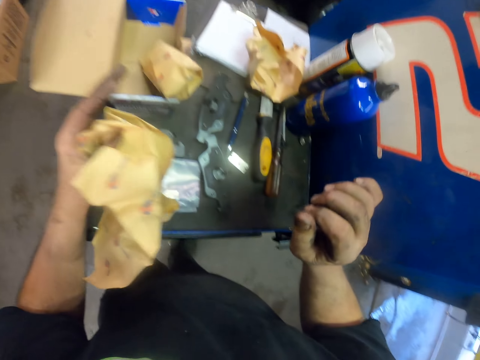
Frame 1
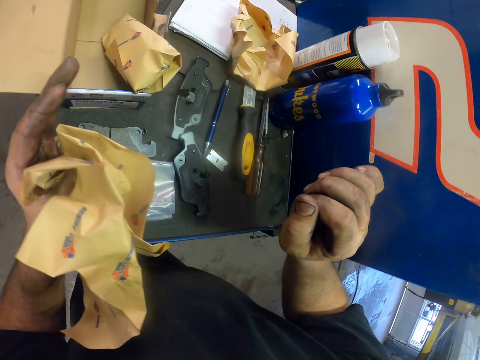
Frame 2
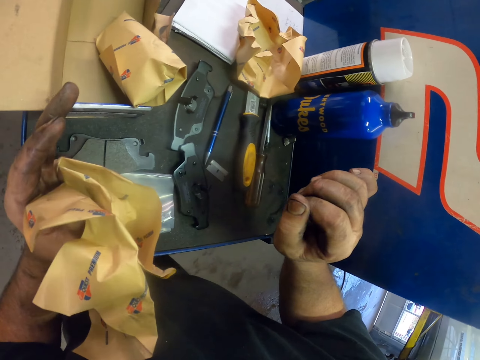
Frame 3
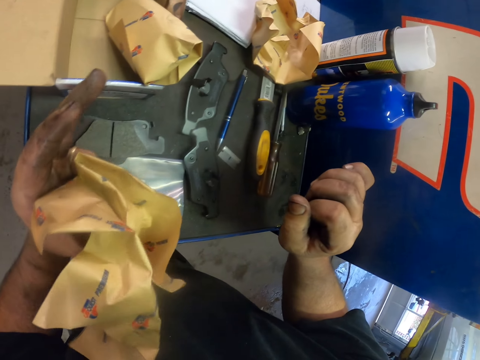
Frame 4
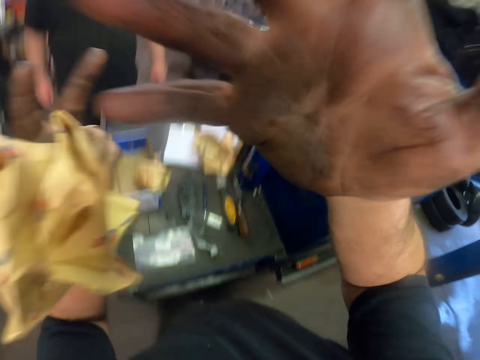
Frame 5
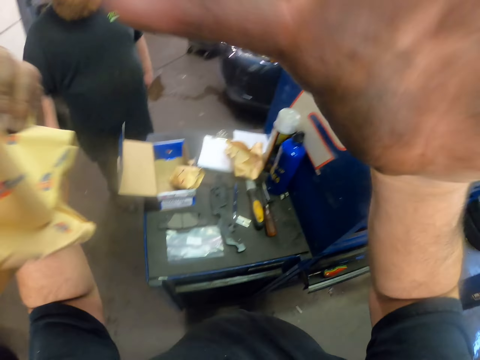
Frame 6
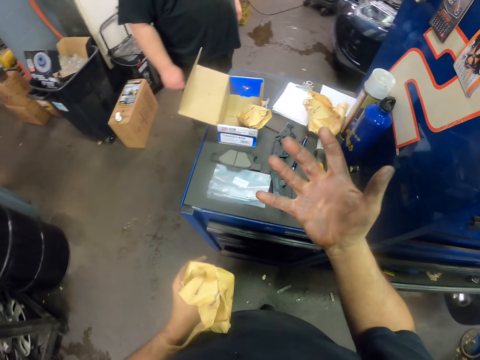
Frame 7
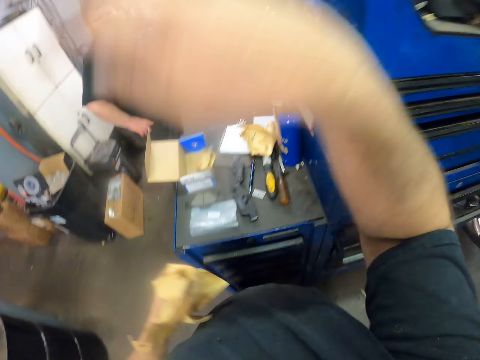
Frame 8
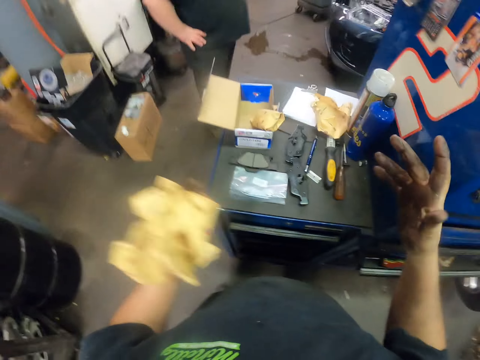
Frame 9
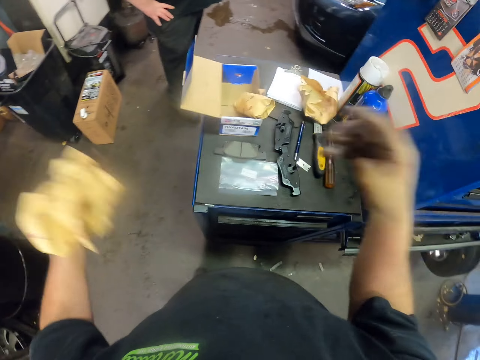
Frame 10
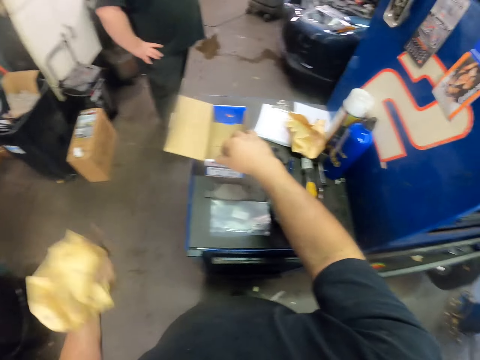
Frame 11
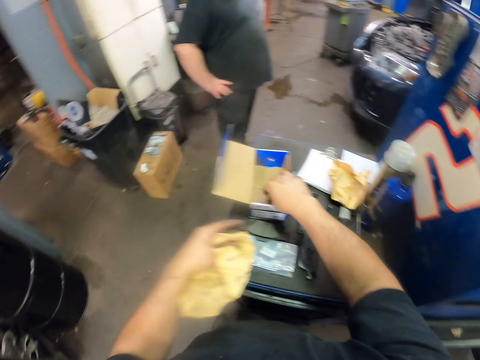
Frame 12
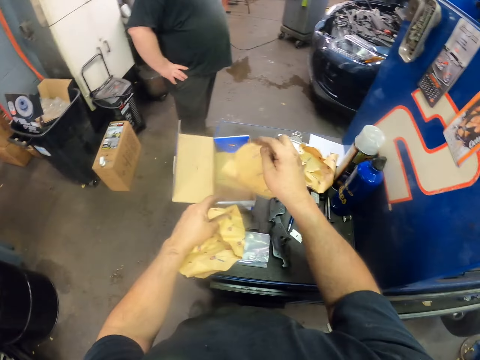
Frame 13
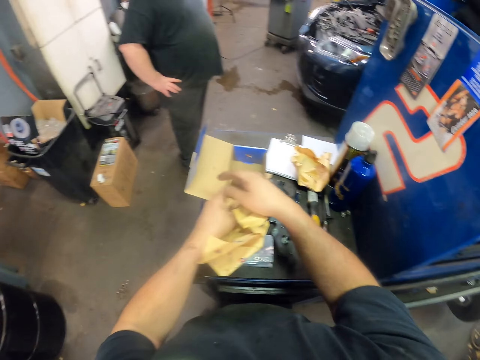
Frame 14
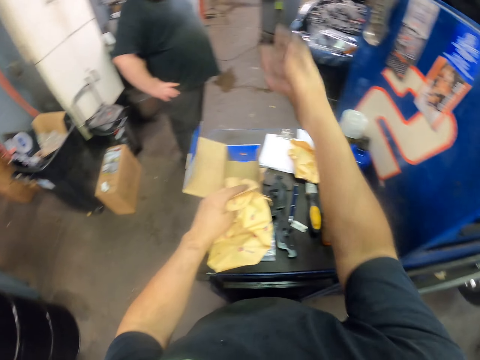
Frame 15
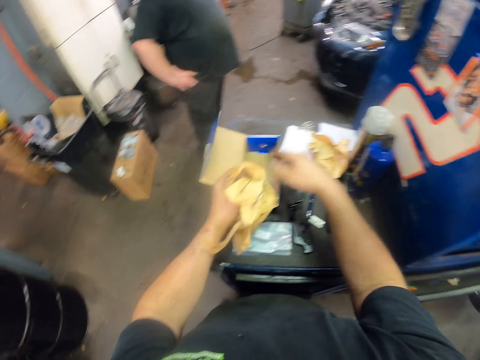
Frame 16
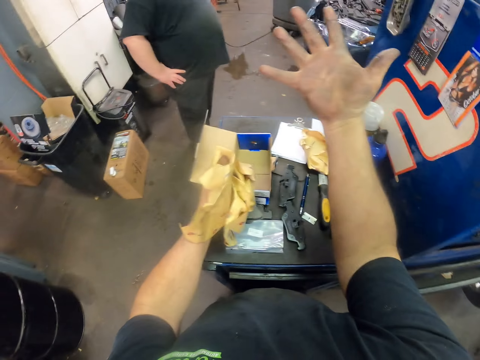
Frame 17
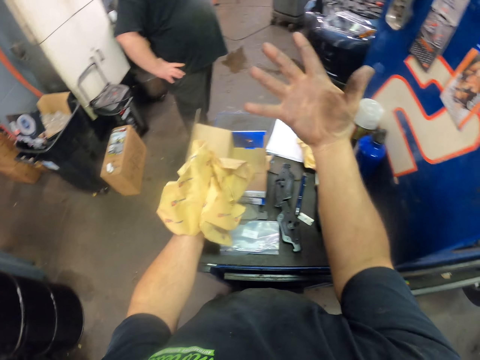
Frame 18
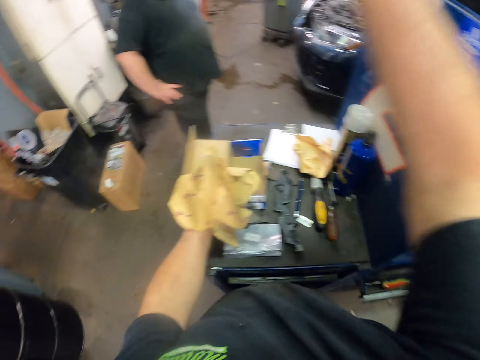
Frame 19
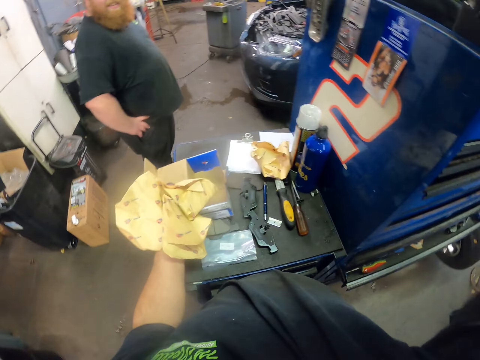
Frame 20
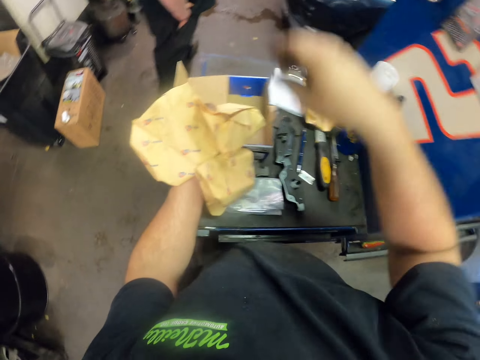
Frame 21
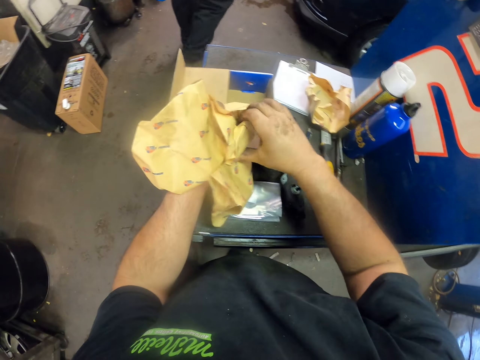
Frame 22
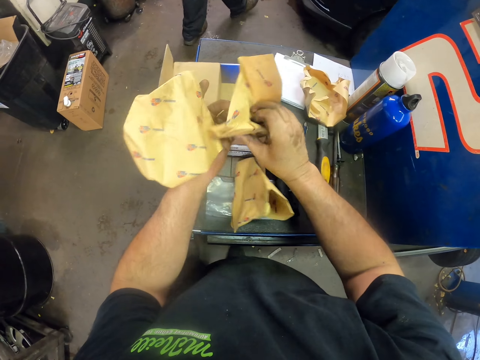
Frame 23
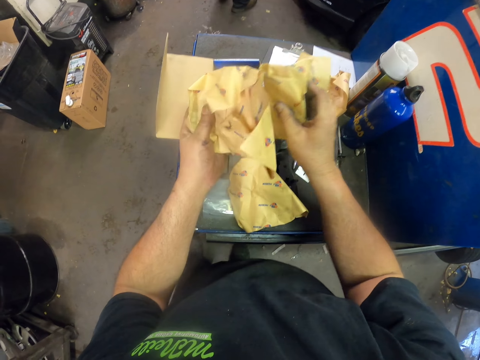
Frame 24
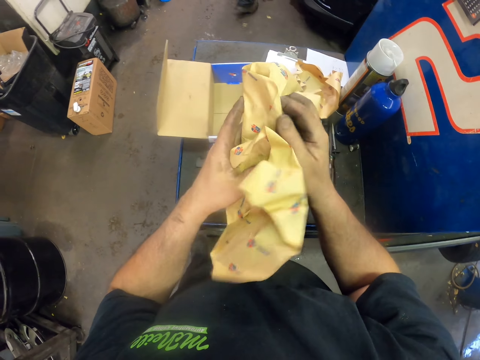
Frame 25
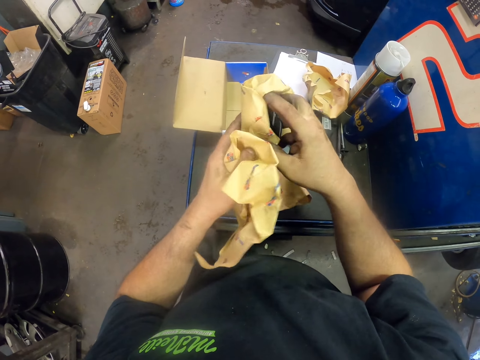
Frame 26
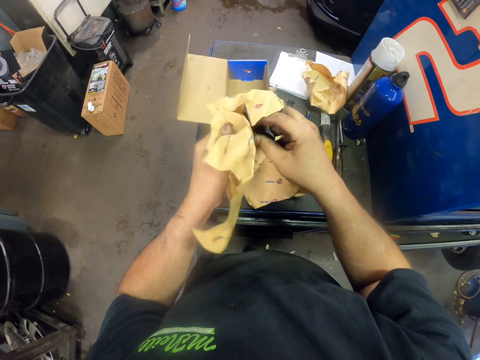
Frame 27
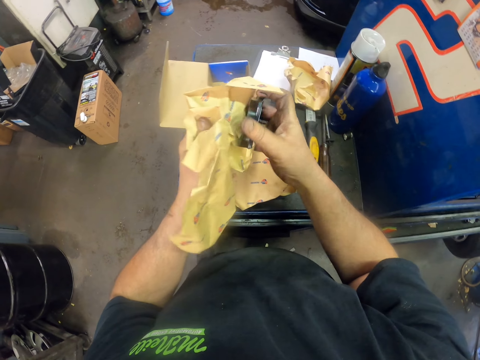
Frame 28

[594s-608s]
The camera wearer moves the hand up to the camera. A person moves to the drawer. The camera wearer moves the hand to the box. They touch the brake pad in the box. They move the hand when talking. They touch the box. They move the hand up. They unpack the brake pad.

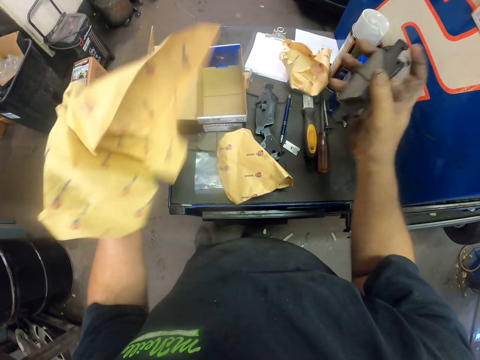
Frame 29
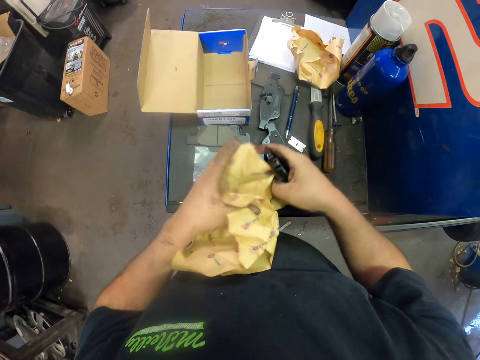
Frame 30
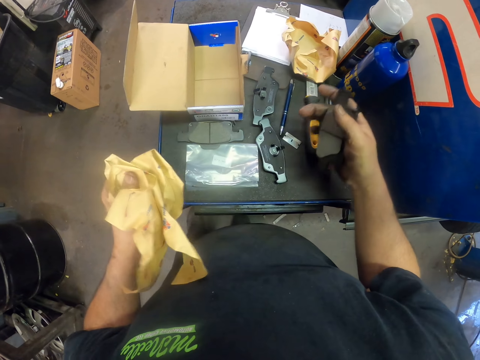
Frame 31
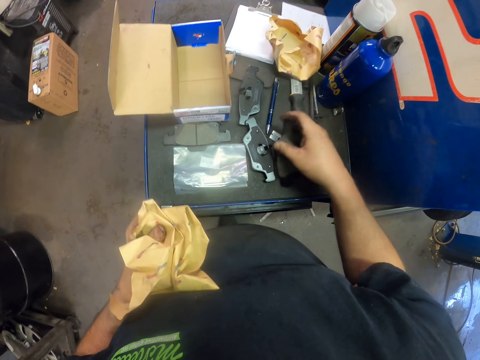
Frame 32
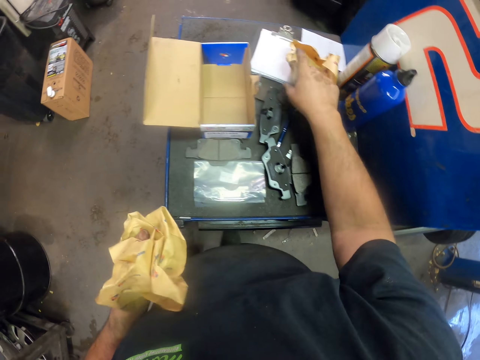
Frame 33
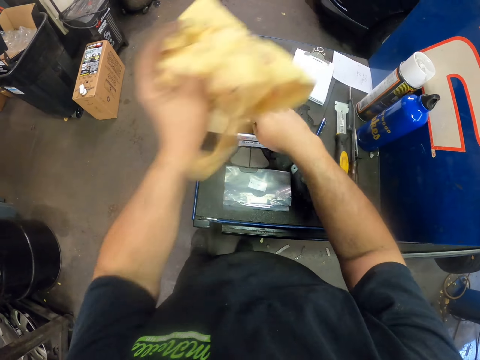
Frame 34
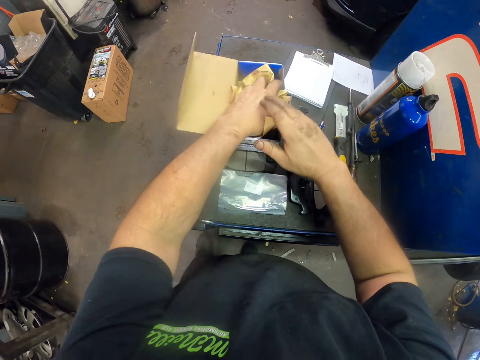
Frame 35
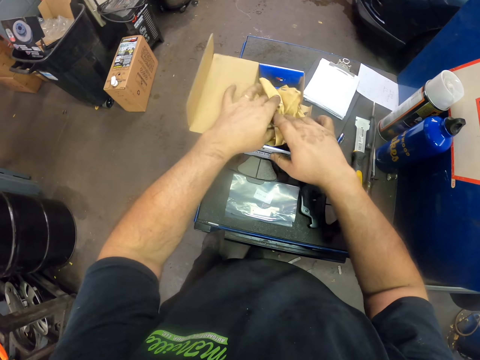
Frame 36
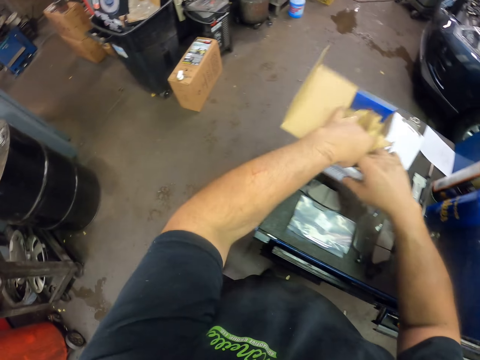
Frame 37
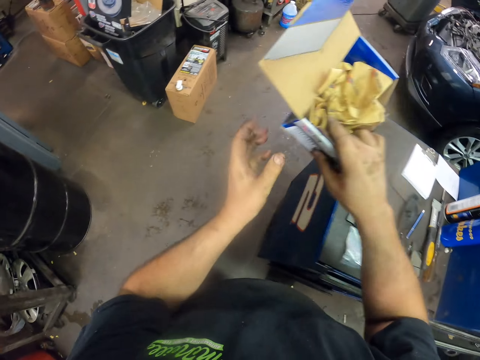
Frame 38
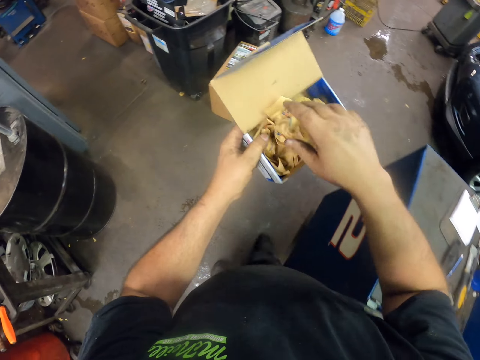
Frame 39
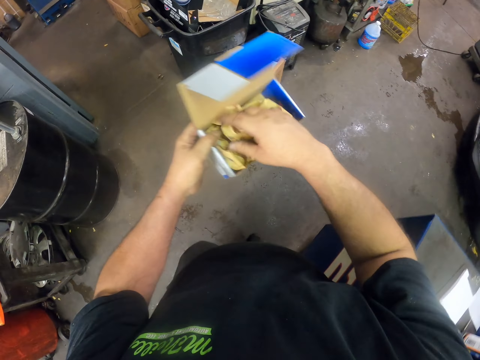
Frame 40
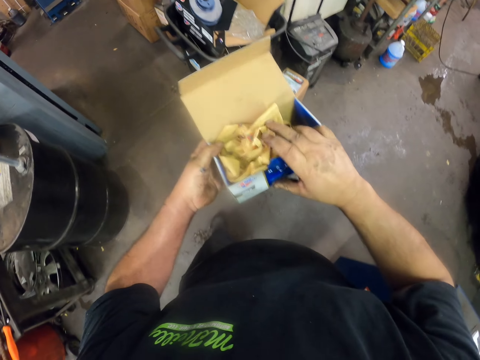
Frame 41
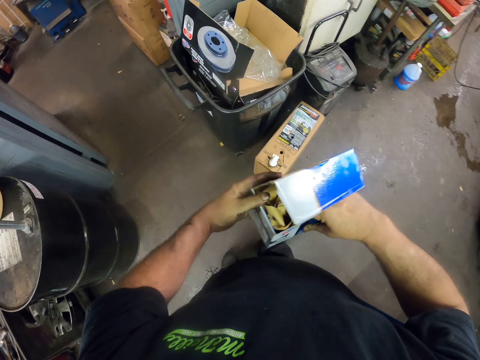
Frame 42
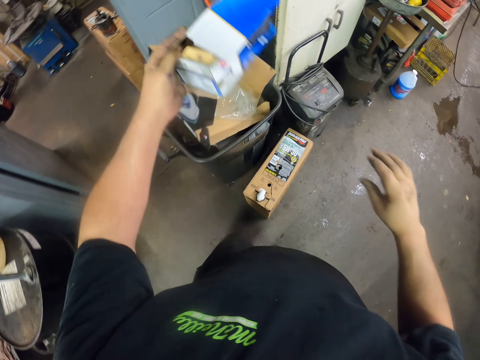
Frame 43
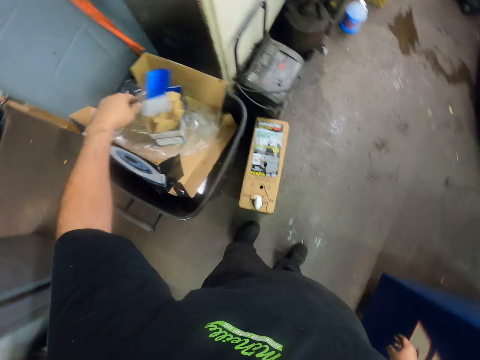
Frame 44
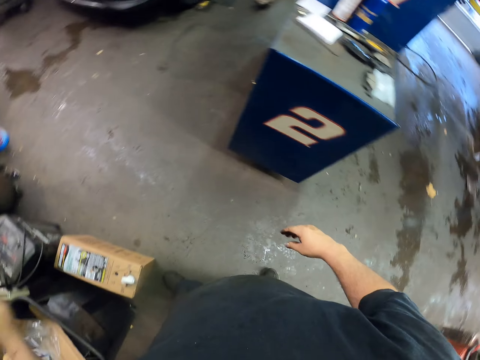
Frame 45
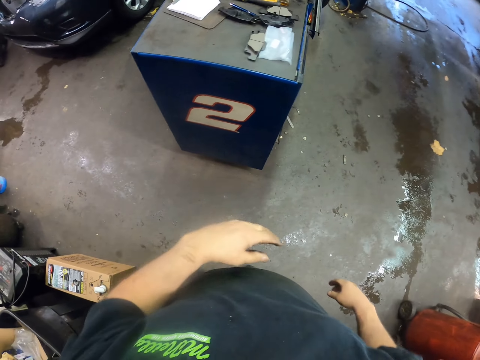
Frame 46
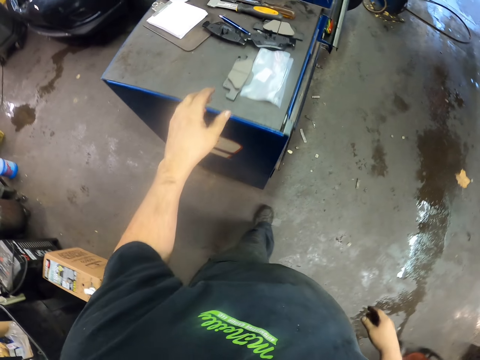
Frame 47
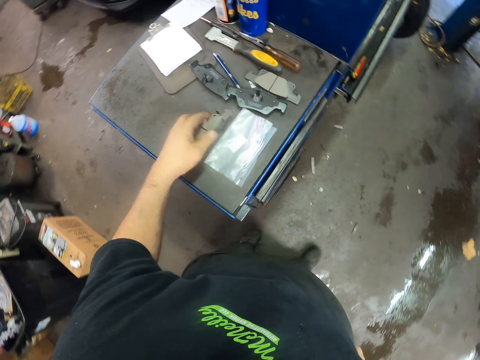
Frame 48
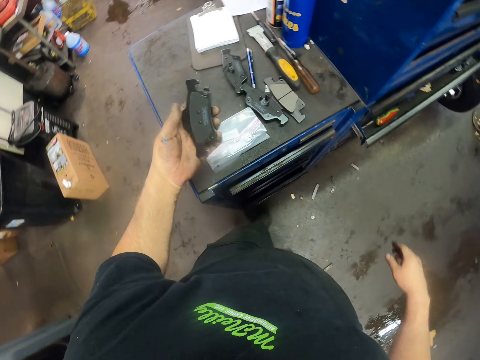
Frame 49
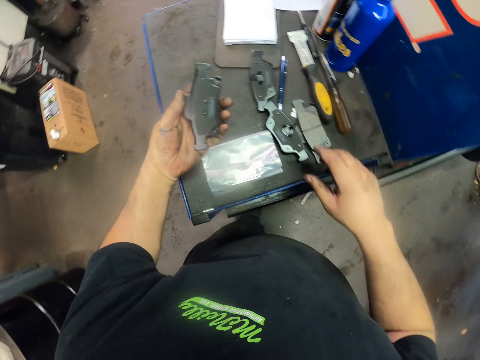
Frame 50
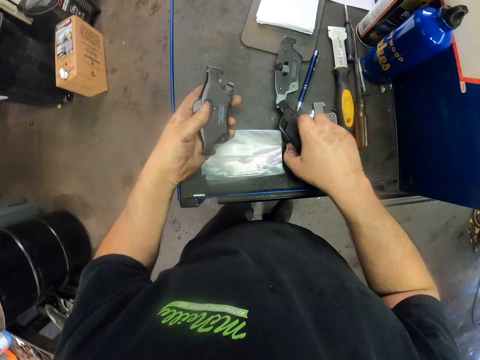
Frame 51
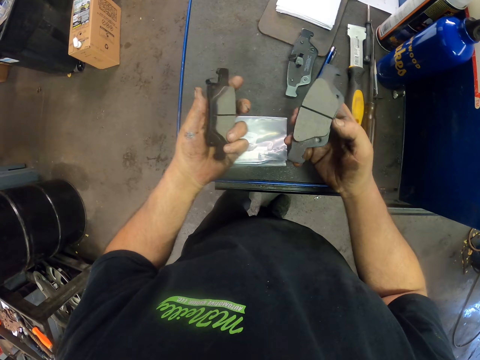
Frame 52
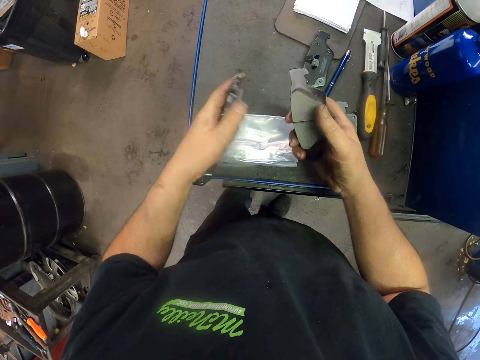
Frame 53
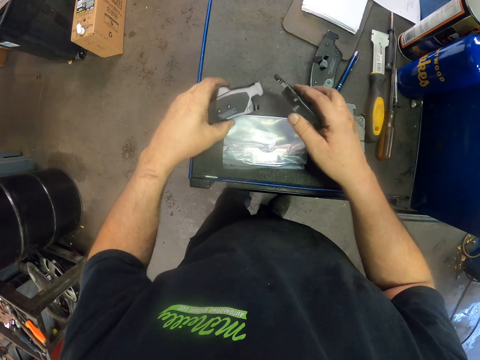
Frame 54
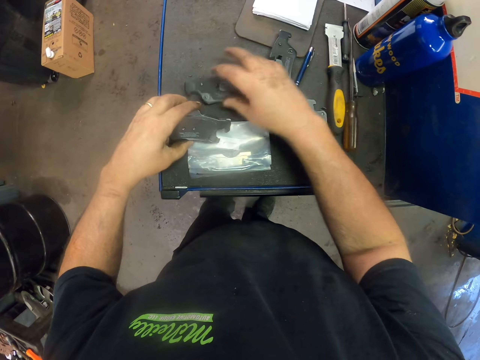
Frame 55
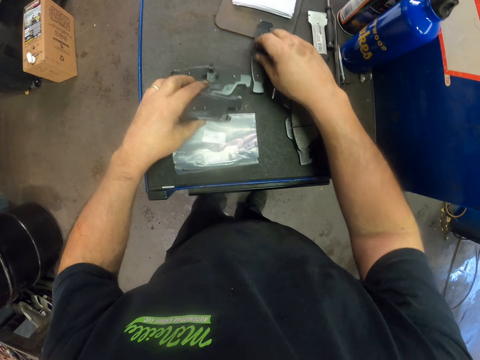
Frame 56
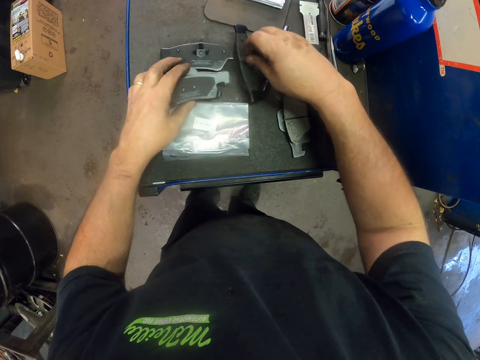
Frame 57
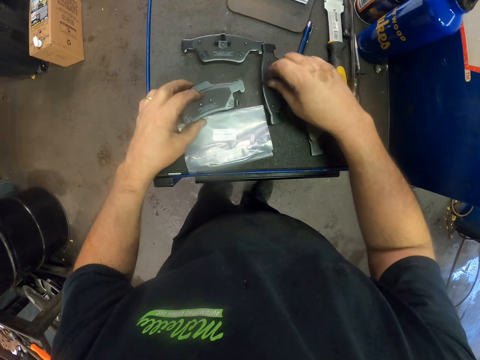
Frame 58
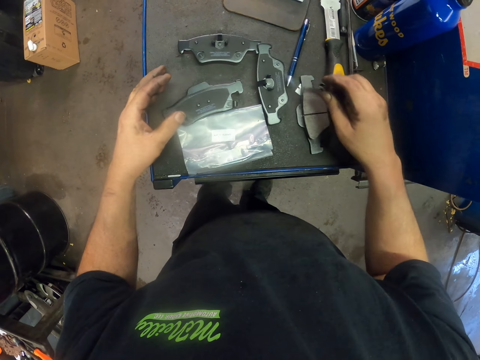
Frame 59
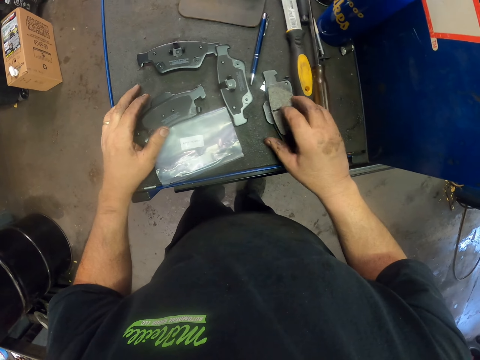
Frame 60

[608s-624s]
The camera wearer puts the brake pad down. They pick up the paper. They pack the papers in the box. They throw the box in a bin. They drop the box aside. They check the items. They pick up the brake pad. They put the brake pad down. They pick up the brake pad. They put the brake pad down.
